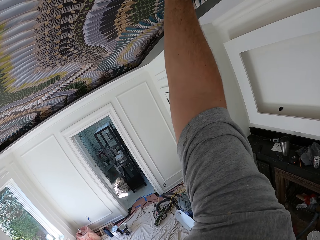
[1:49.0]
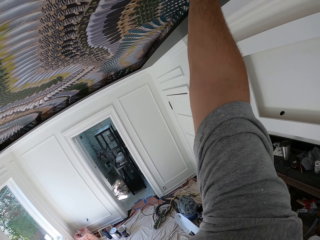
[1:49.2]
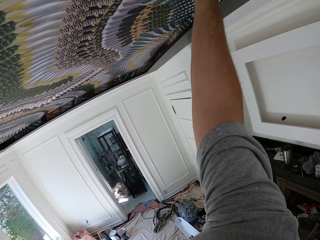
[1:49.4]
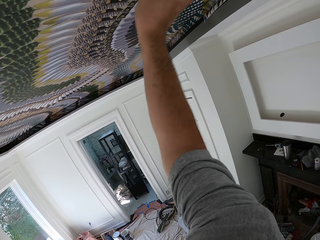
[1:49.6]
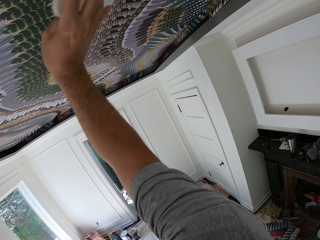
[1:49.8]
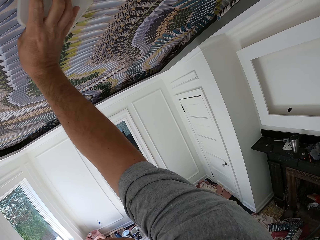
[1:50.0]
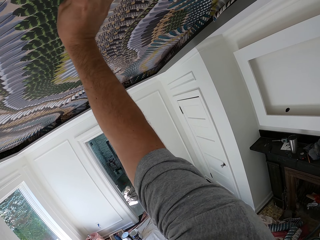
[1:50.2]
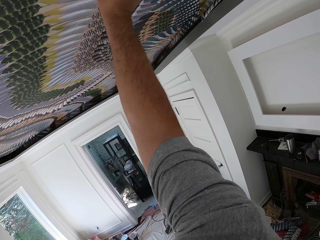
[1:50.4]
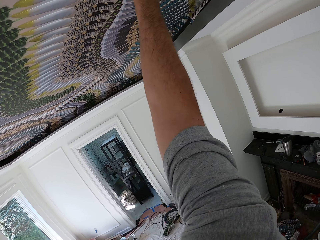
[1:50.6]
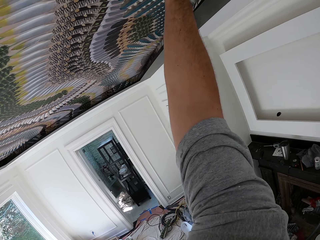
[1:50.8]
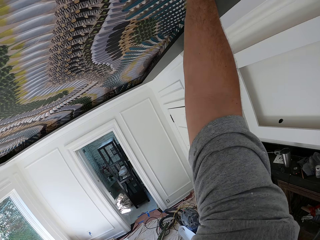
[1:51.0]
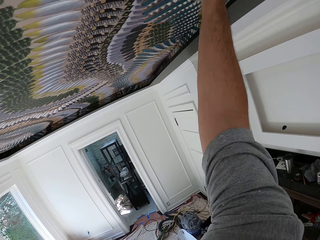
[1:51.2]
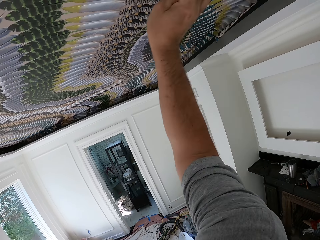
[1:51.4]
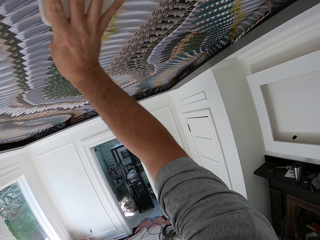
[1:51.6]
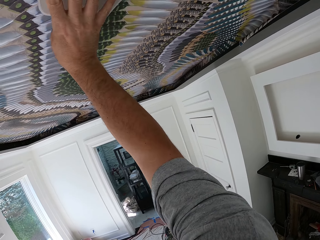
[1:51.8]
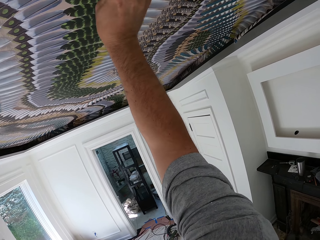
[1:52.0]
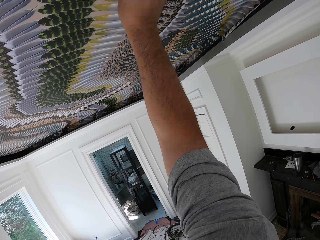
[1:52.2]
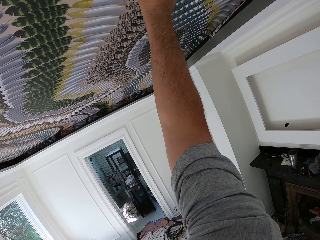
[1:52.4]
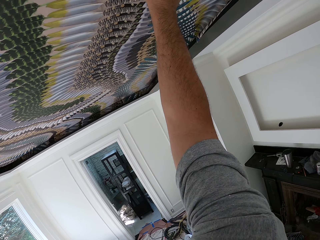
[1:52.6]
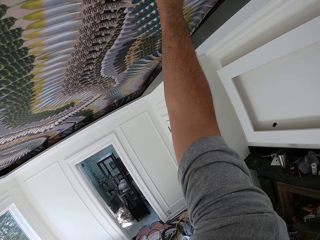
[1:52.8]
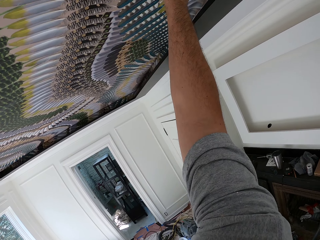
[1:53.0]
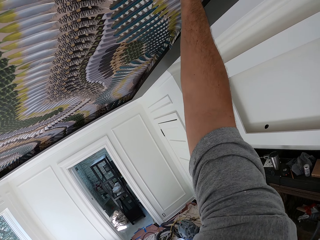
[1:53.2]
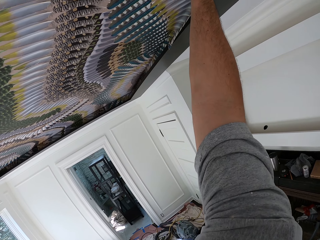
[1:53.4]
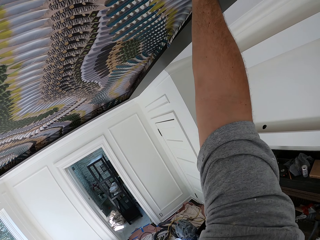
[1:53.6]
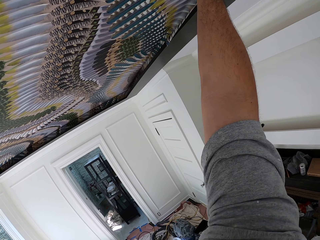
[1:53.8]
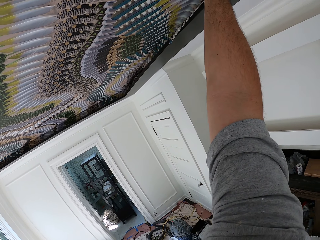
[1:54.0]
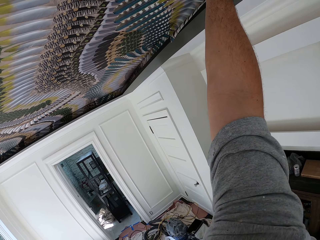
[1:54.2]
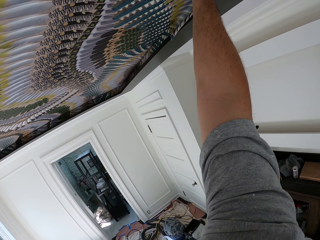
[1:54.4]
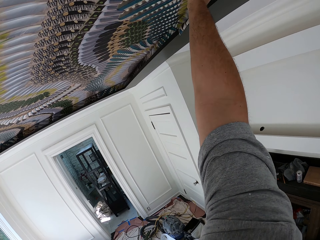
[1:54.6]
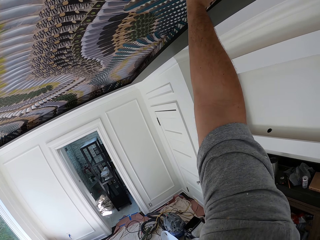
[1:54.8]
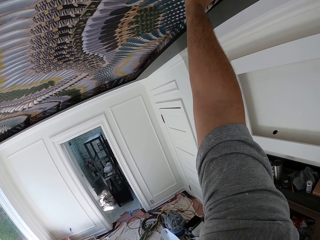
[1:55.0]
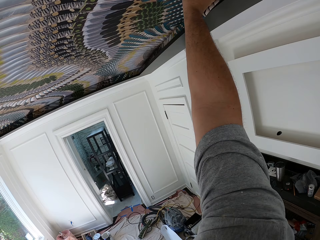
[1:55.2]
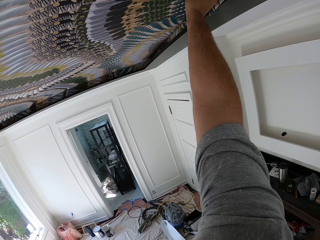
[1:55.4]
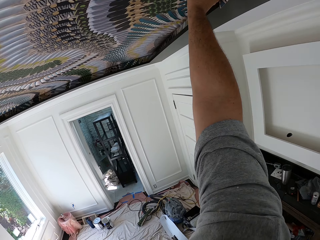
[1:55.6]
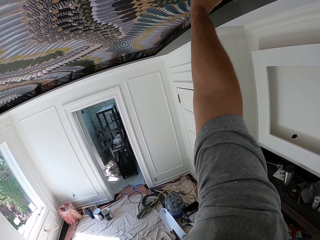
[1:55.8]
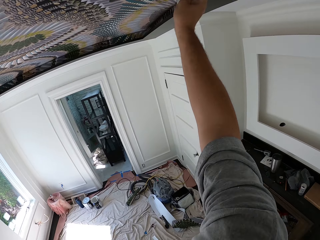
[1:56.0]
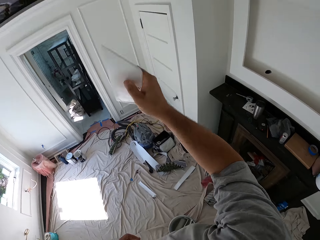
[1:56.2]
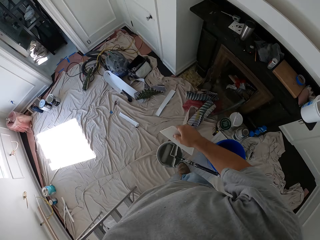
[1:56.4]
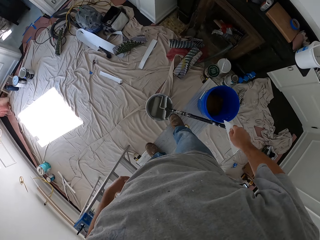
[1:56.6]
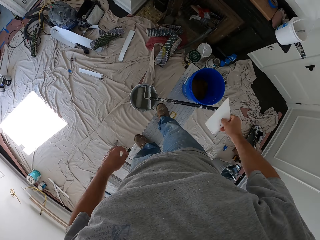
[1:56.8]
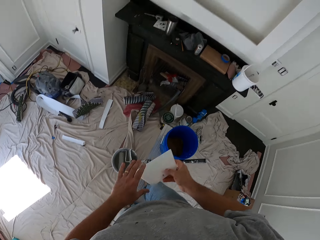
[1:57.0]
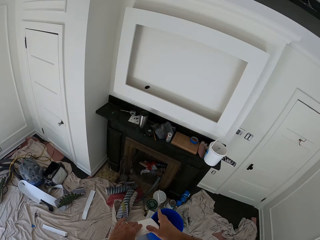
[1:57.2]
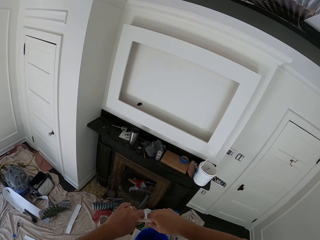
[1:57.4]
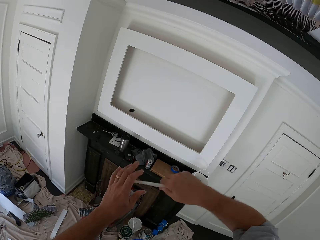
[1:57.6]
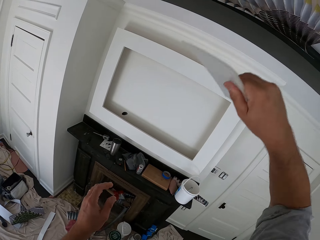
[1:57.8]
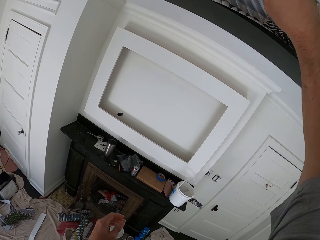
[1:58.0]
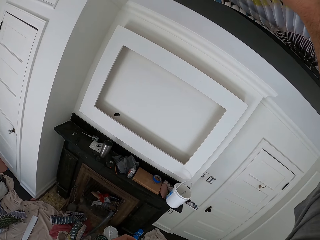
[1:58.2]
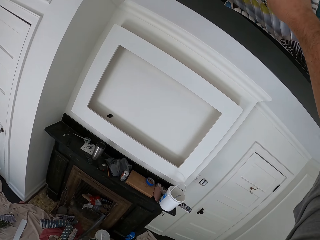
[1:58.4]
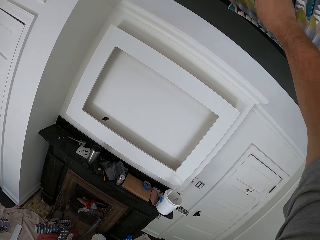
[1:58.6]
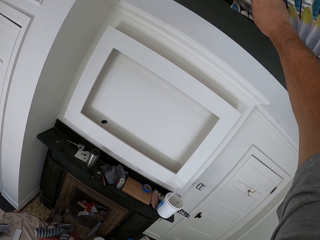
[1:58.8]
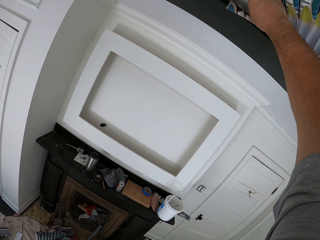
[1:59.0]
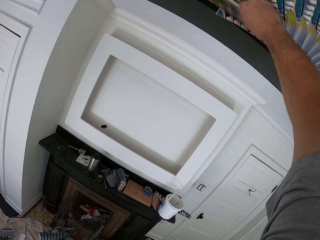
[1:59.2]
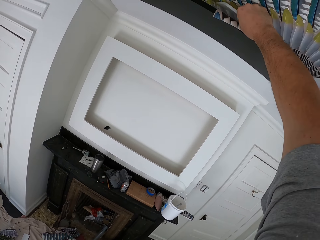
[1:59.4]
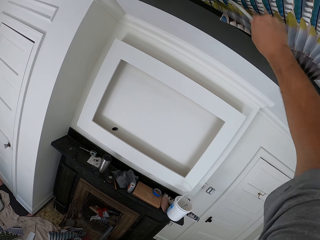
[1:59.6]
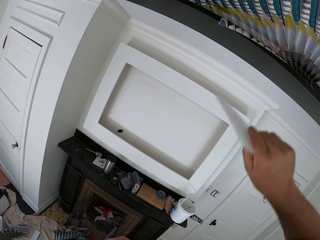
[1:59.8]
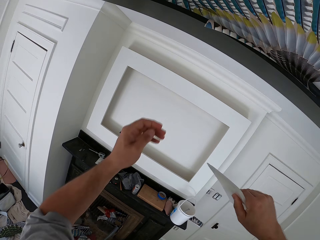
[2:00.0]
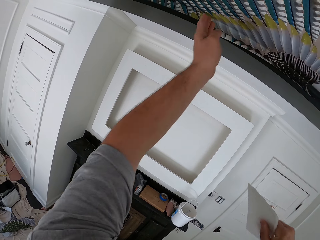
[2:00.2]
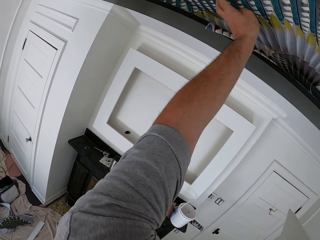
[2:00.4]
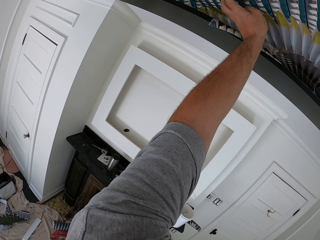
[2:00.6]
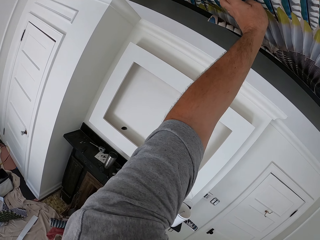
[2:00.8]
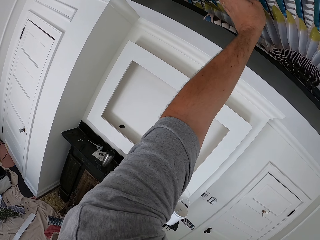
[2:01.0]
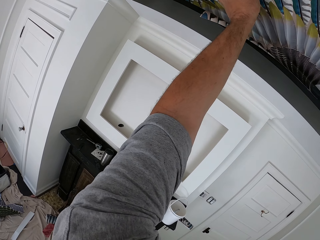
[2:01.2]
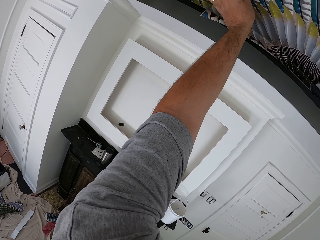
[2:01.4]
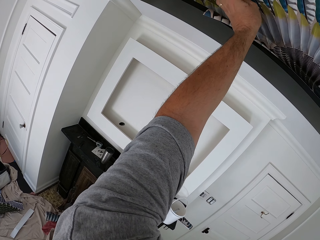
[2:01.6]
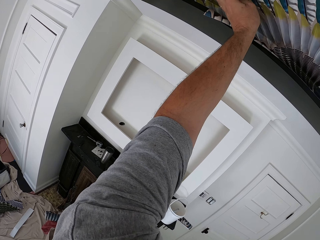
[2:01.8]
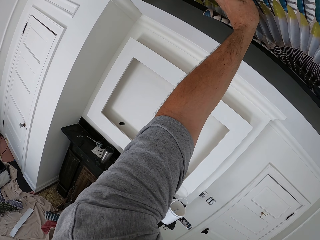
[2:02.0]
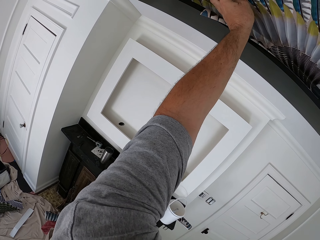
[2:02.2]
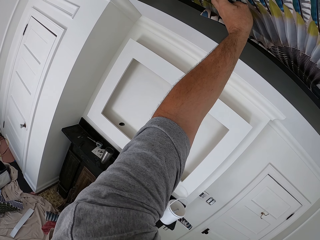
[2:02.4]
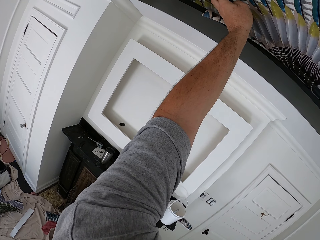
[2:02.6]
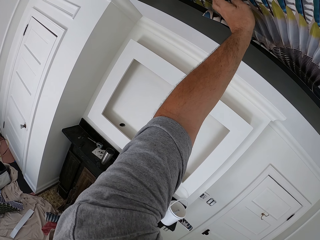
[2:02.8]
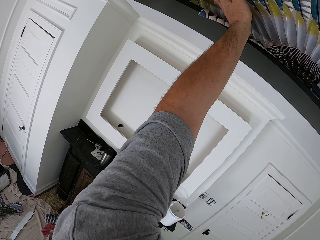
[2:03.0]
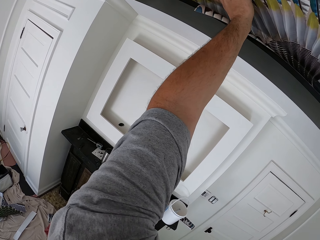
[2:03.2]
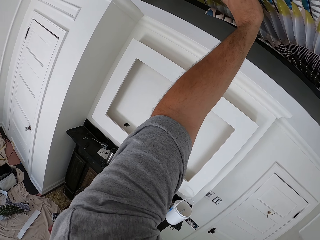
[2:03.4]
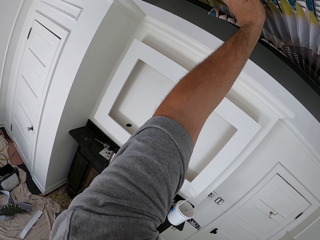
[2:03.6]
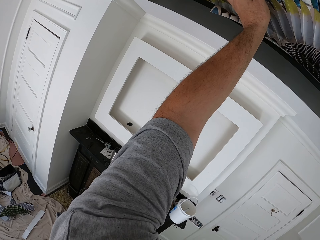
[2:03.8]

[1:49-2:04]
The camera wearer touches the wallpaper smoother with his left hand. He smoothens the wallpaper with the wallpaper smoother in his right hand. He smoothens the wallpaper with his left hand.

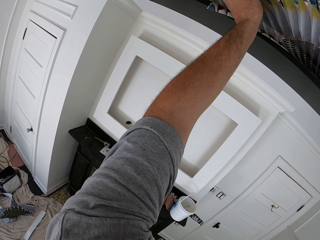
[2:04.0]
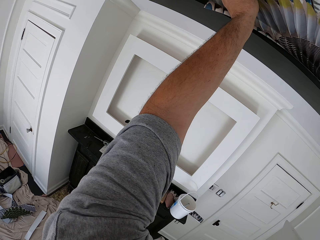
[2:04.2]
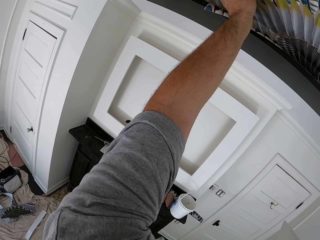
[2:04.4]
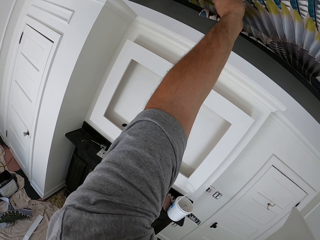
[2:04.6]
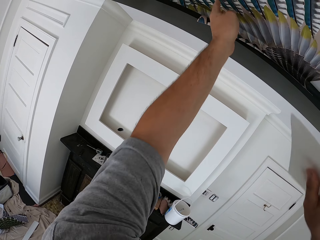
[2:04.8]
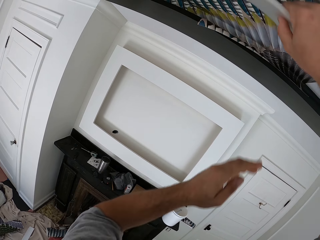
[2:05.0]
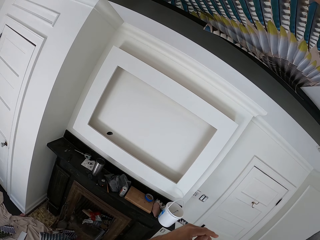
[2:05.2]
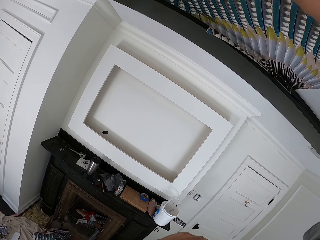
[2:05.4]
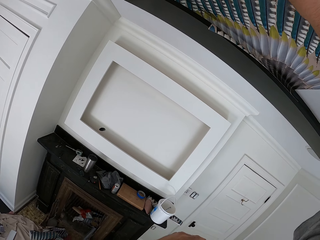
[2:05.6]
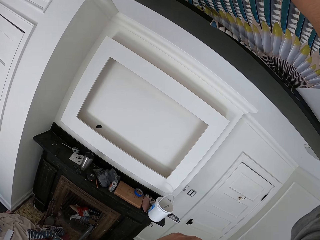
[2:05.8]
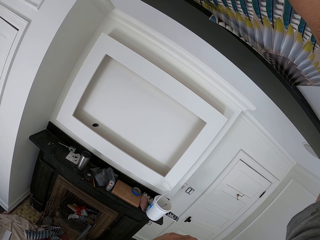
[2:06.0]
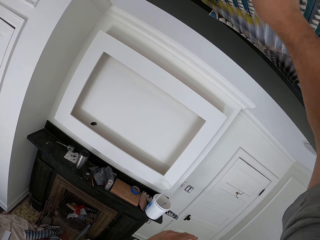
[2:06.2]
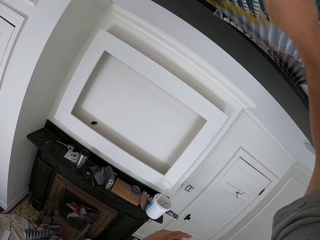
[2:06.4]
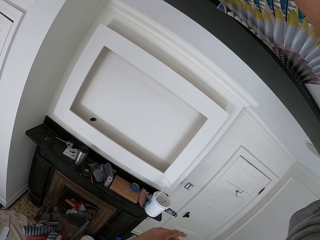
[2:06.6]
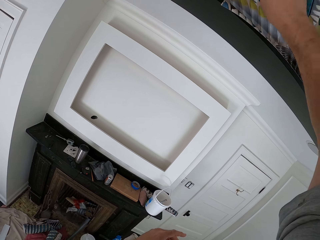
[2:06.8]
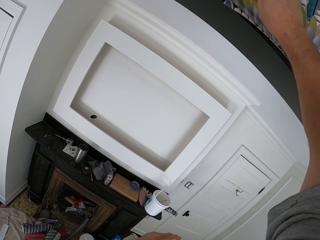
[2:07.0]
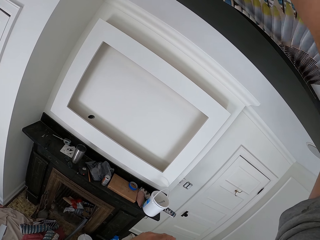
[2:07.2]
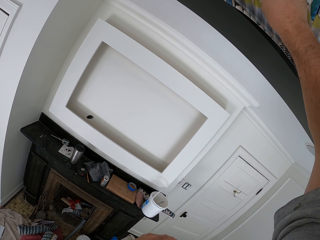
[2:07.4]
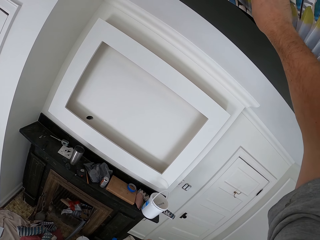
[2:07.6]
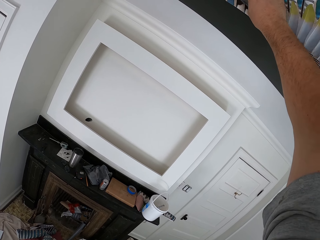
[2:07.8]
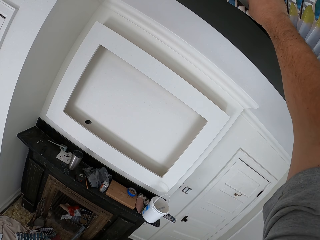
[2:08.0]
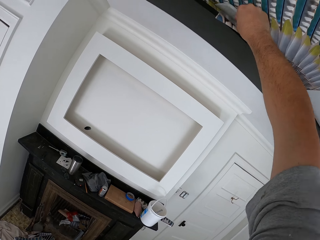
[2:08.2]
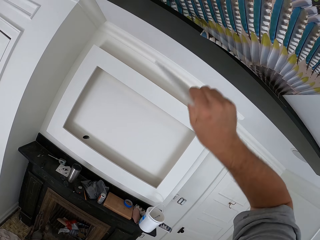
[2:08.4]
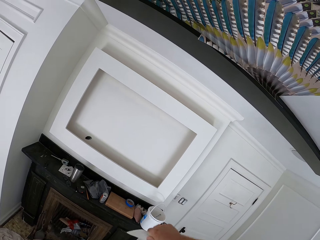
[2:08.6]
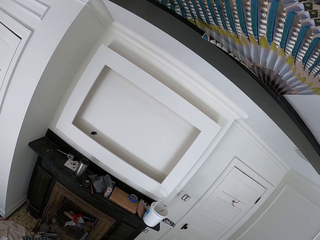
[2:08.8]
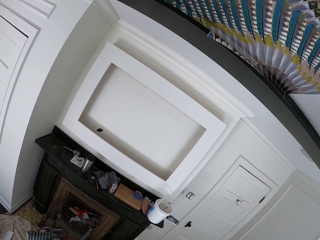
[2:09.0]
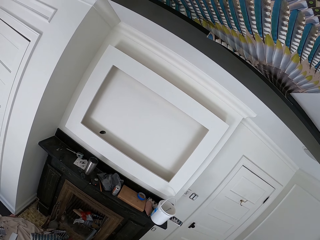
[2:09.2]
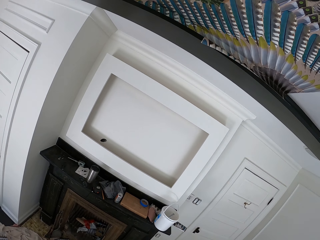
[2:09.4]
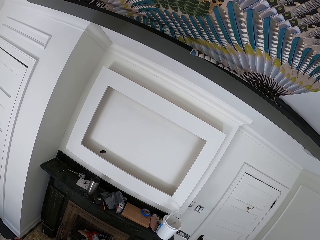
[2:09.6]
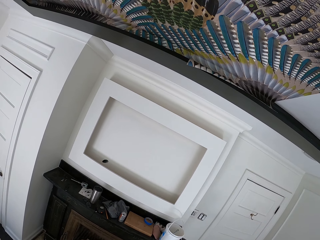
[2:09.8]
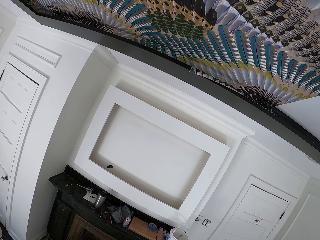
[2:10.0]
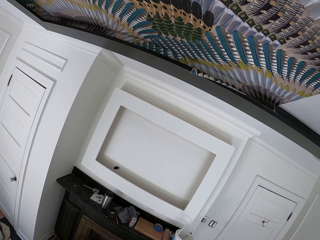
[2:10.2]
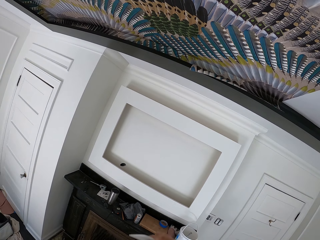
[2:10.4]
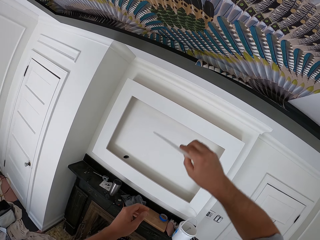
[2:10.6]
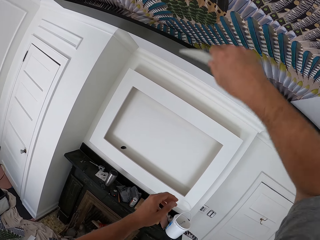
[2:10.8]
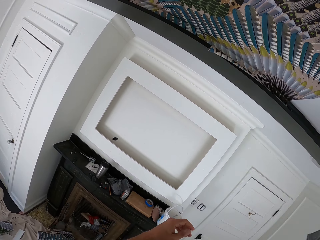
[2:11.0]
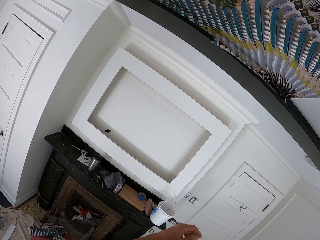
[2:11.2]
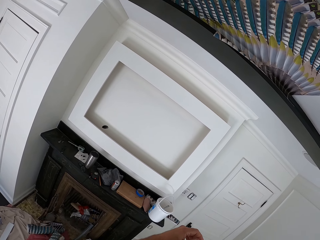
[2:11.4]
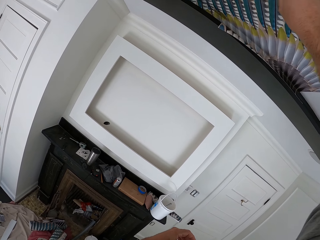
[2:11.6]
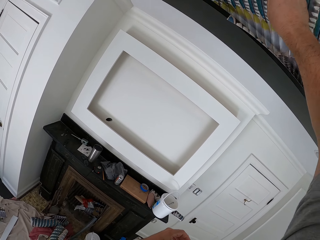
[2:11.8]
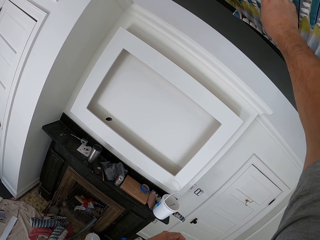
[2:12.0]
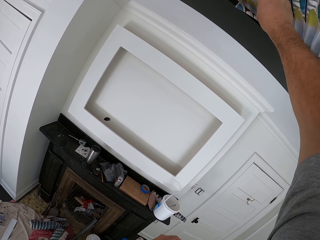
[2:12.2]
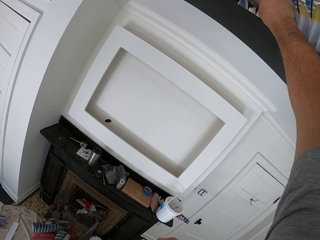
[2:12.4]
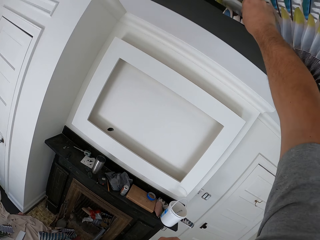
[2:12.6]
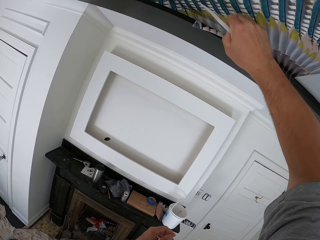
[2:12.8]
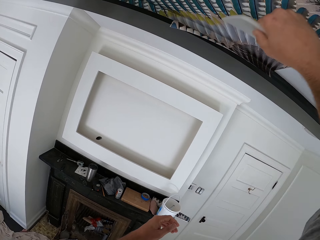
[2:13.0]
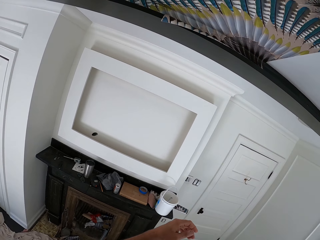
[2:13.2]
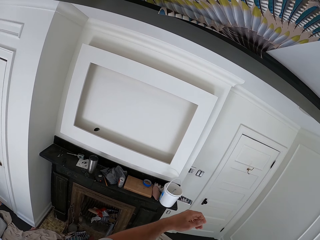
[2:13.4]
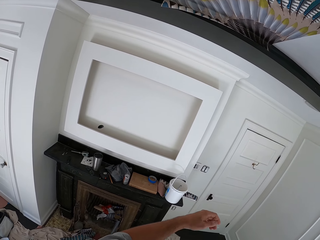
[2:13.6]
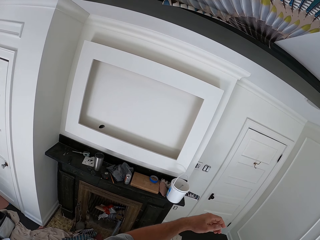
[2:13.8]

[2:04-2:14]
The camera wearer looks at the ceiling. He smoothens the wallpaper with the wallpaper smoother in his right hand.
